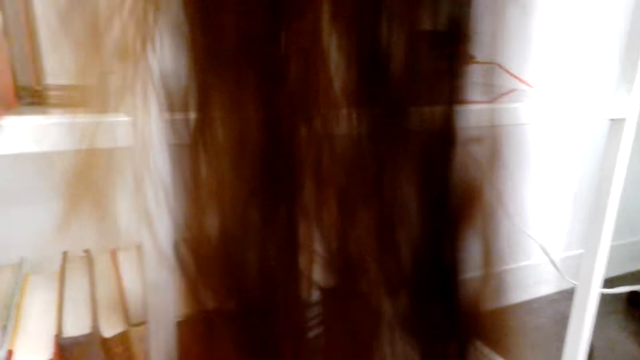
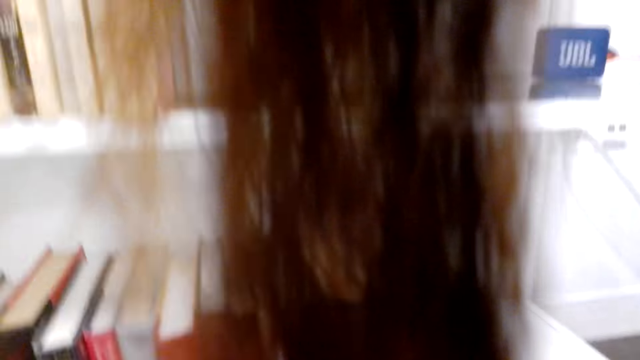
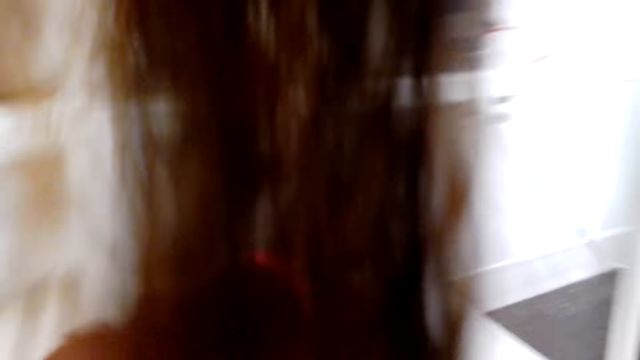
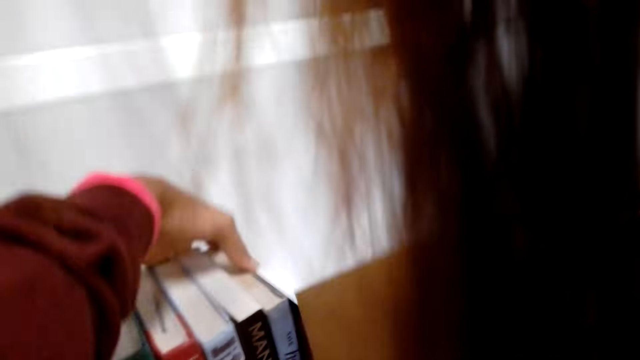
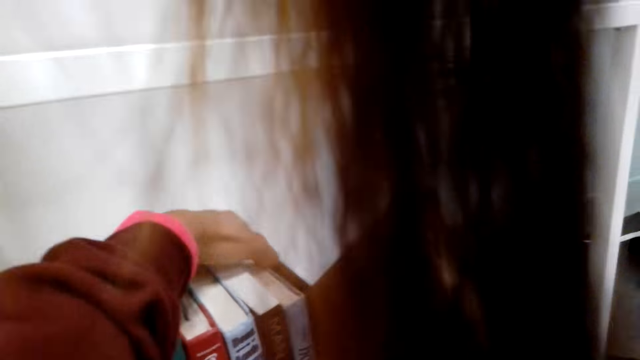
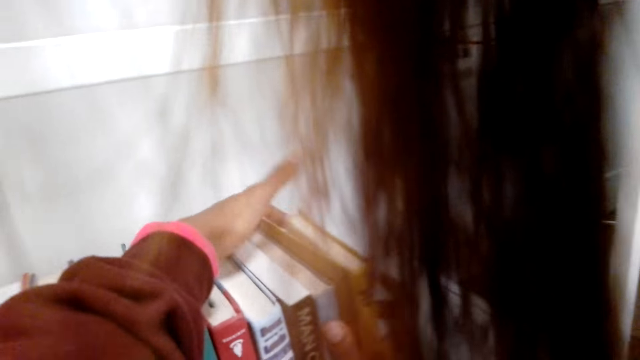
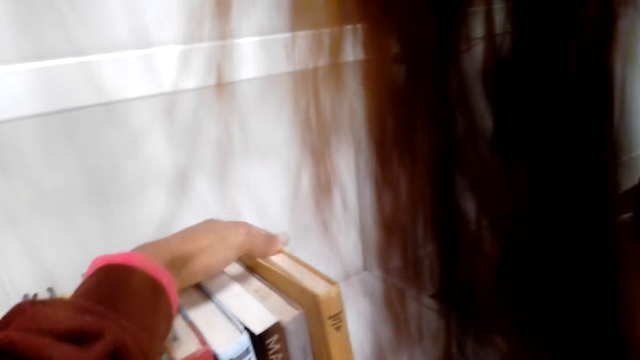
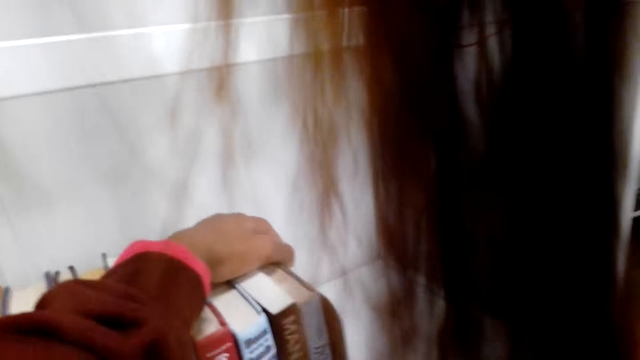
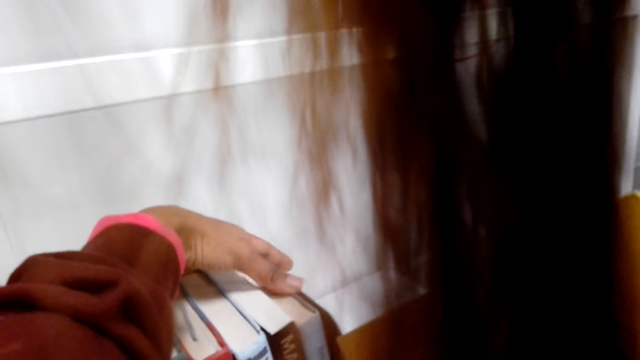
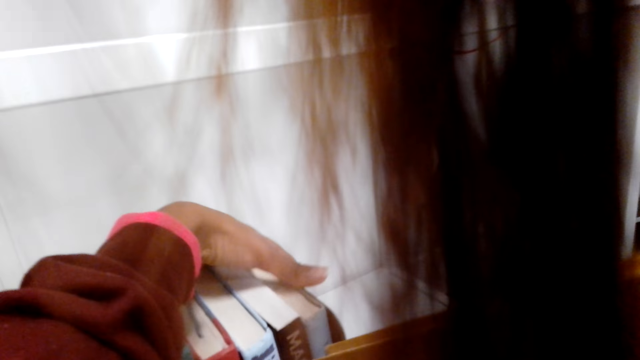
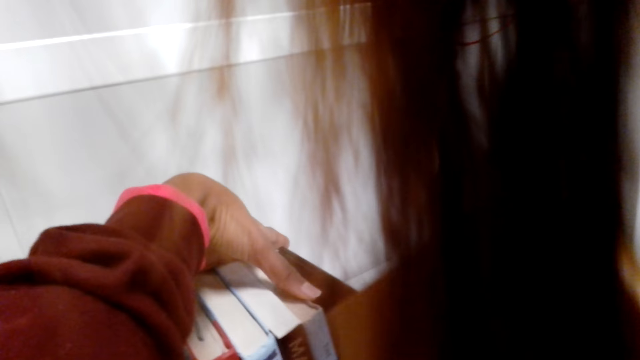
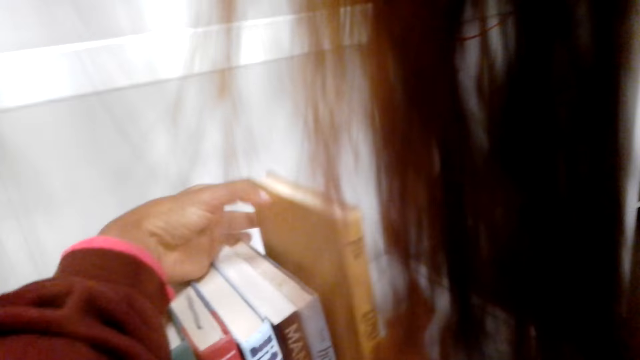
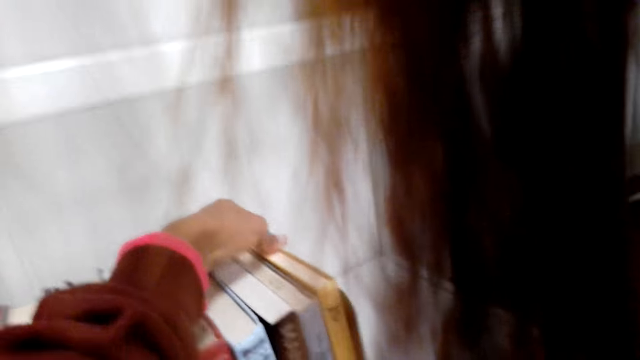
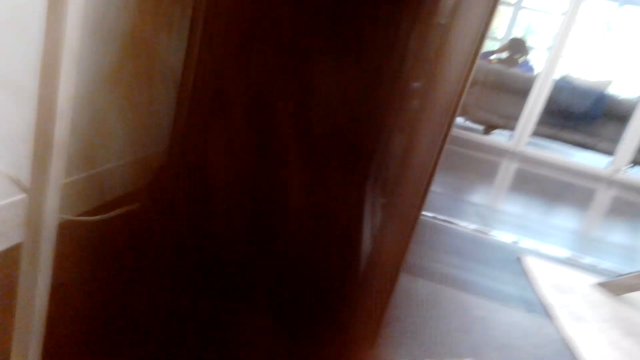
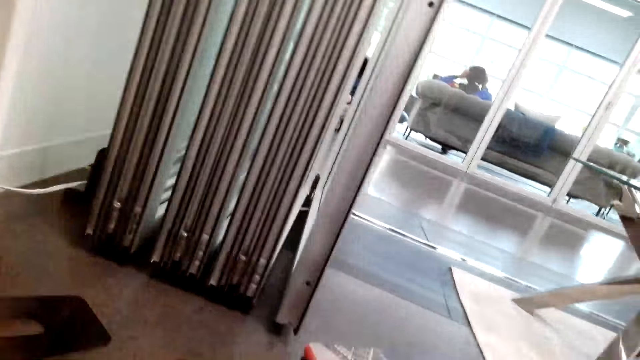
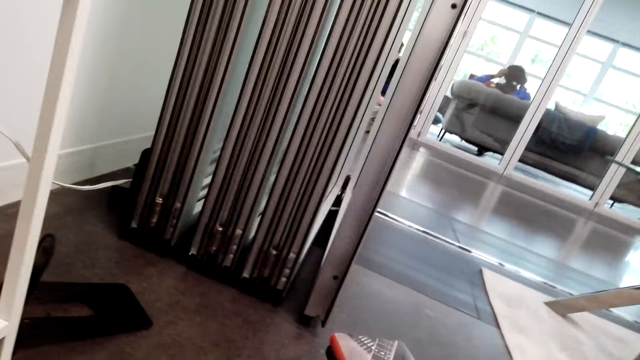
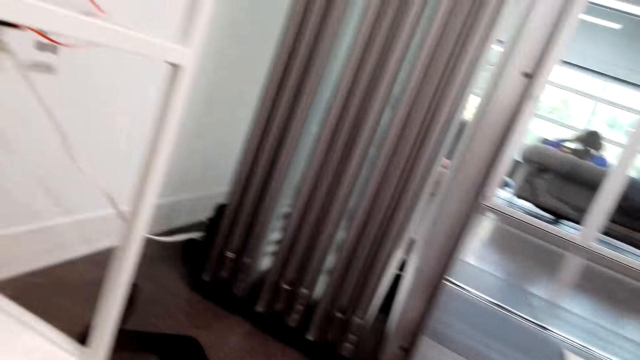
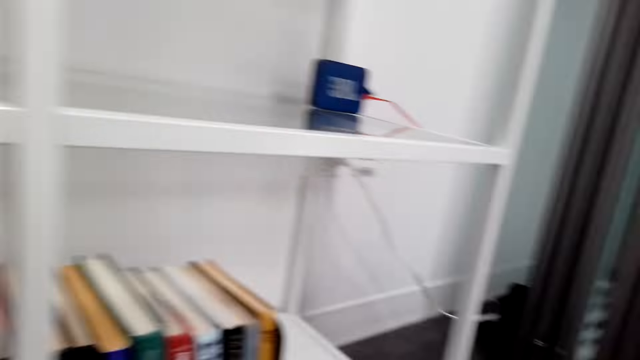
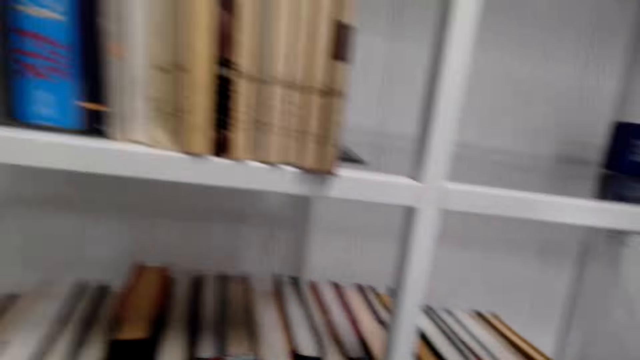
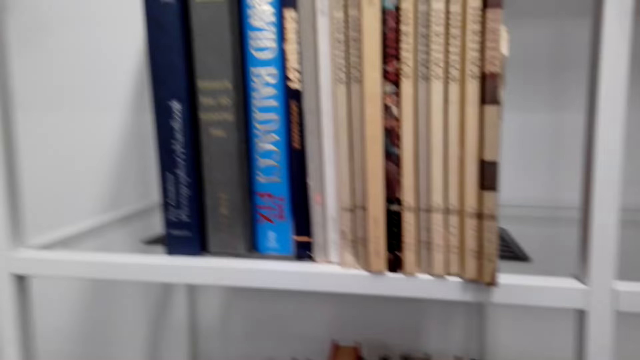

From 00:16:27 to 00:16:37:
The camera wearer arranges the book on the shelf. They move around.

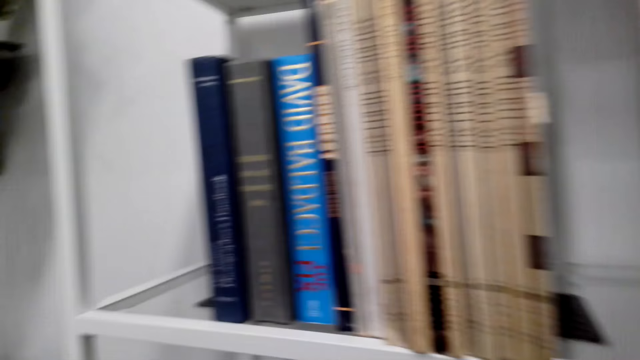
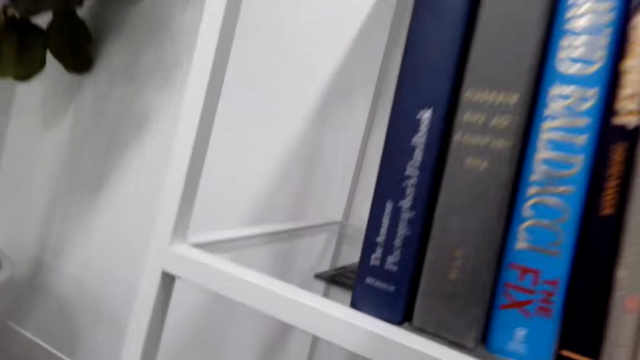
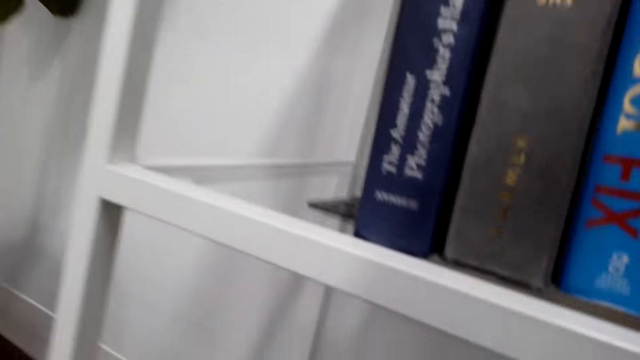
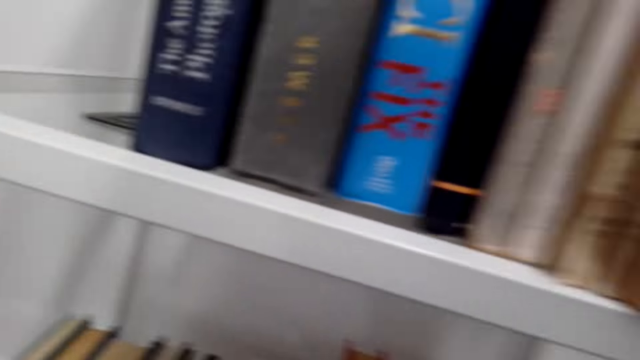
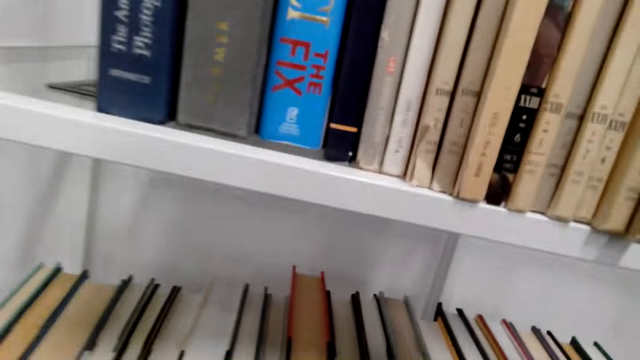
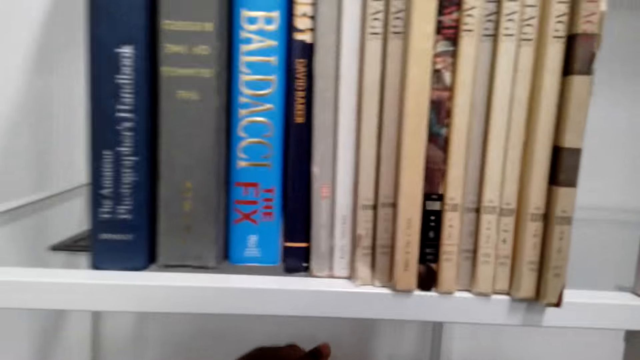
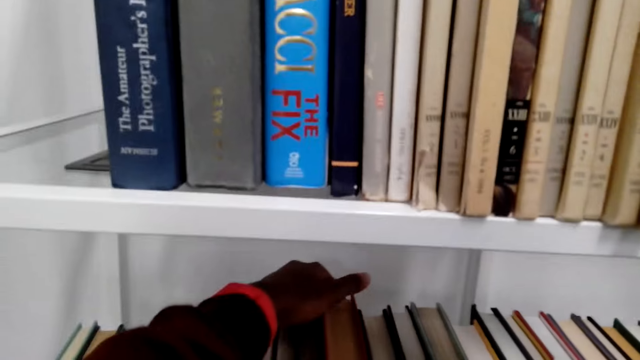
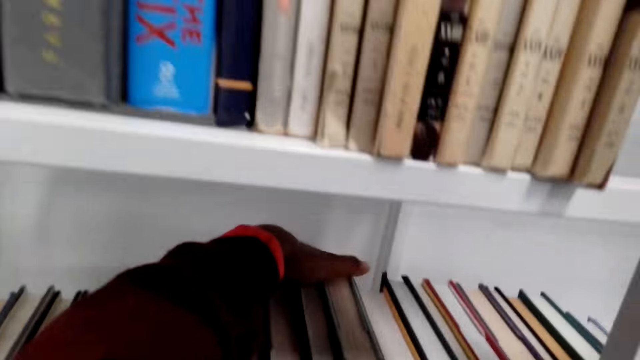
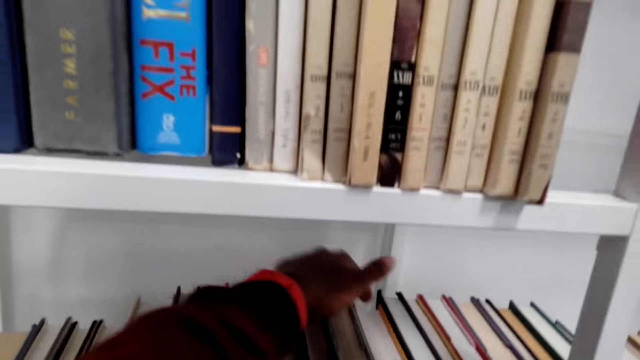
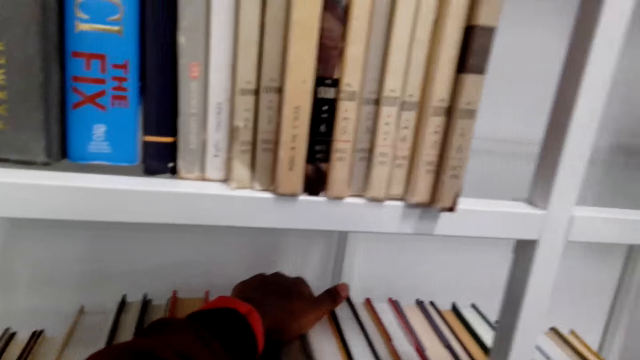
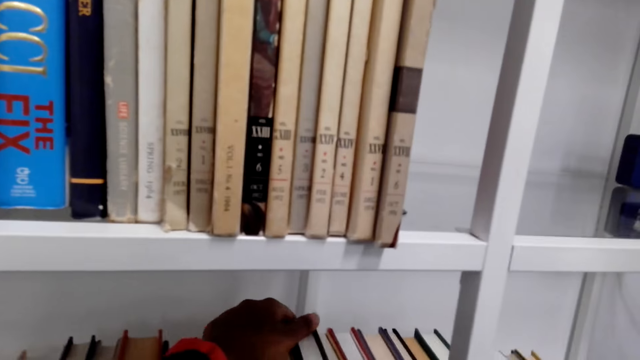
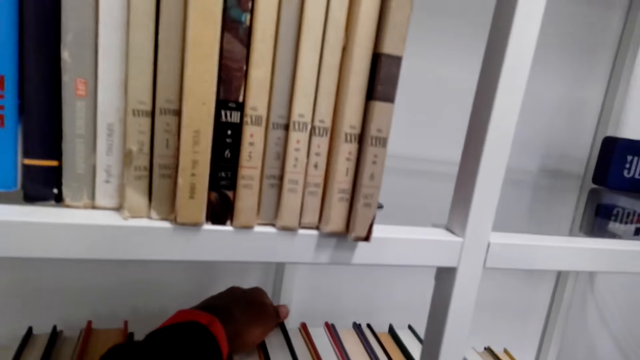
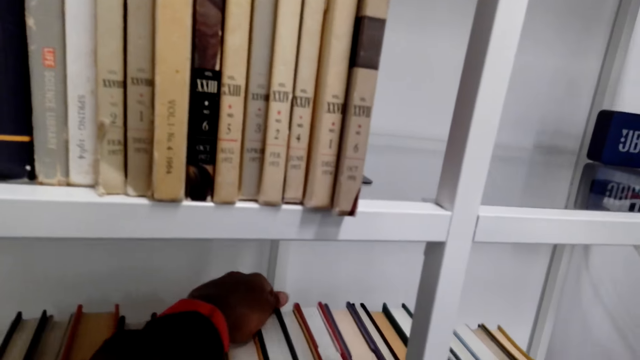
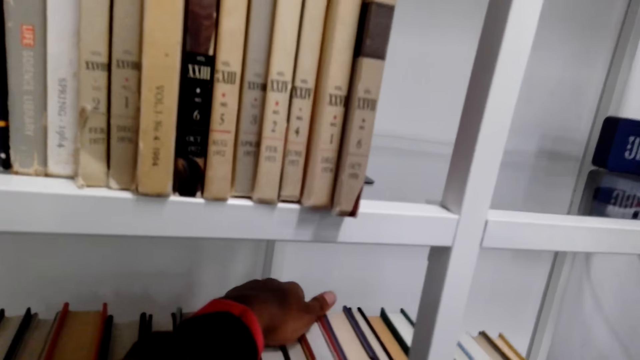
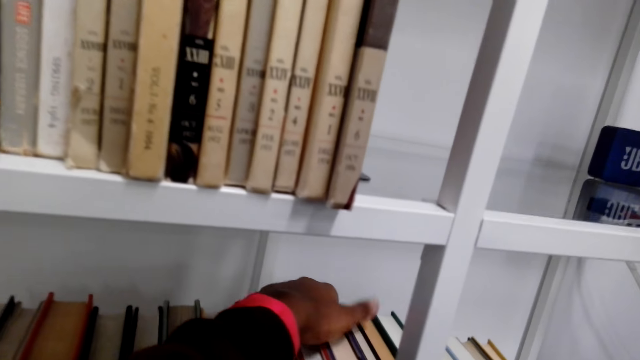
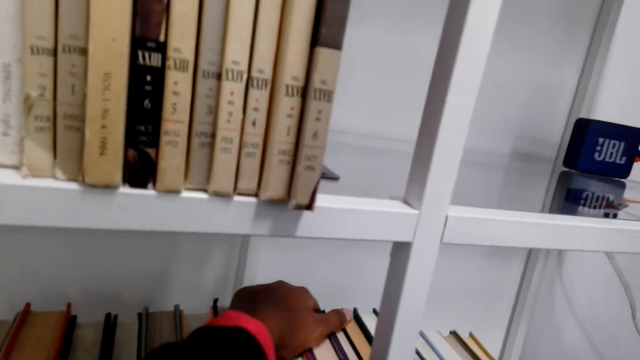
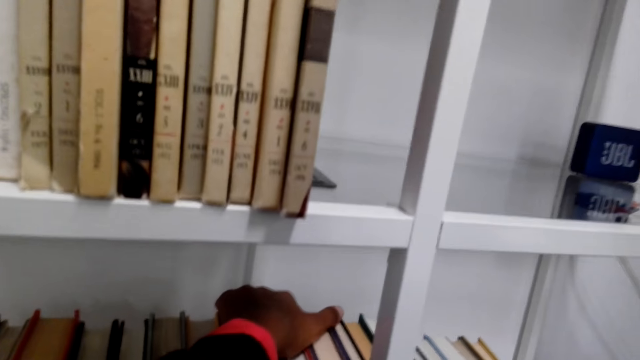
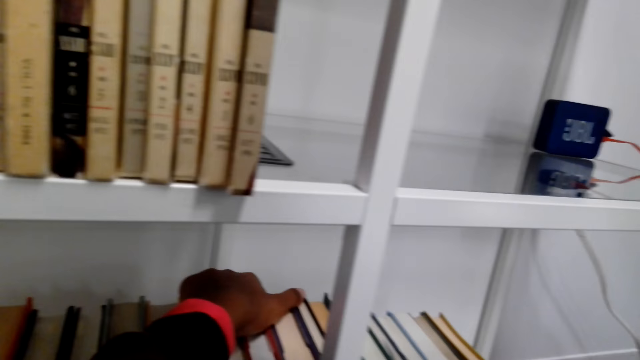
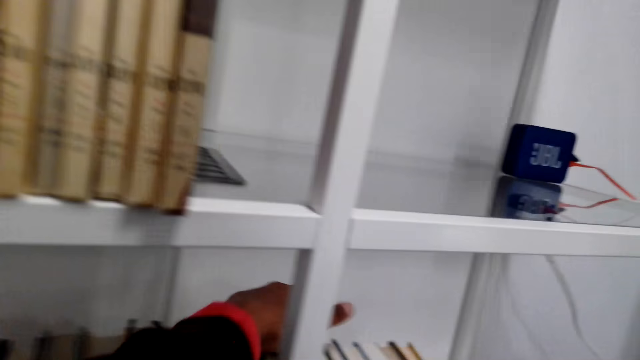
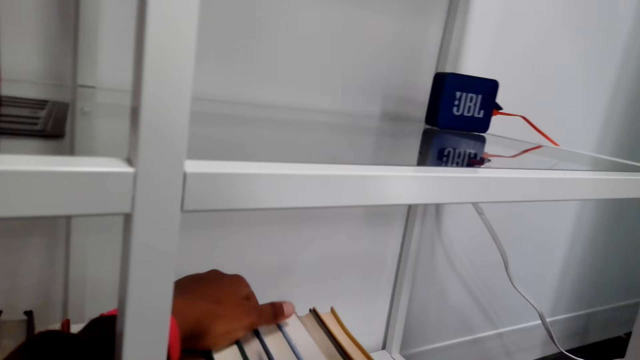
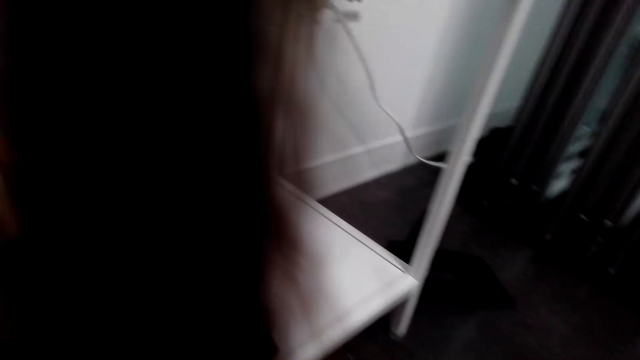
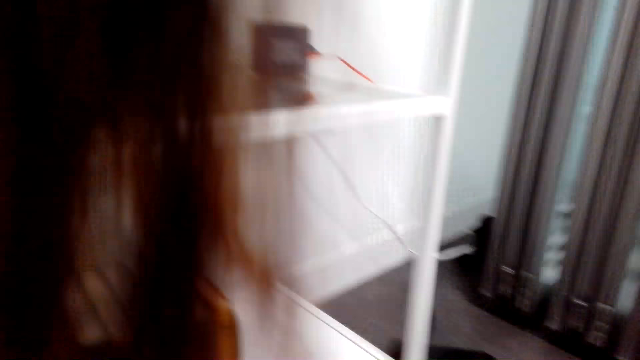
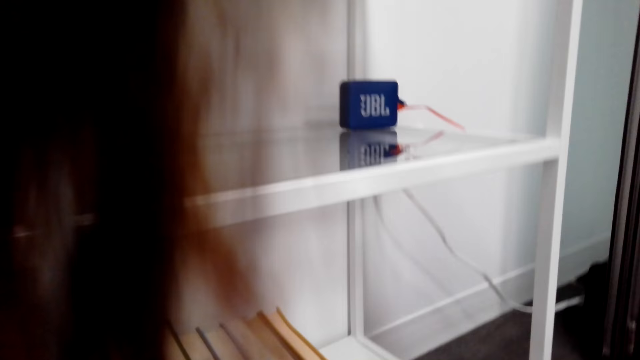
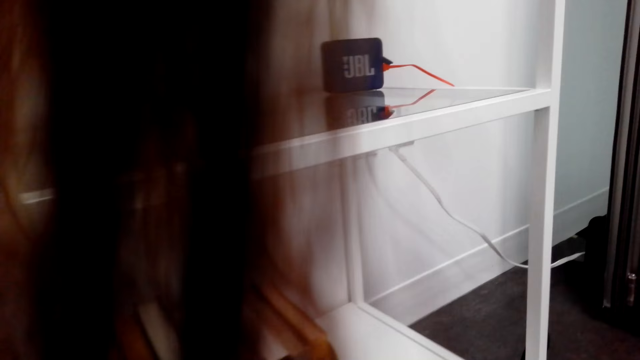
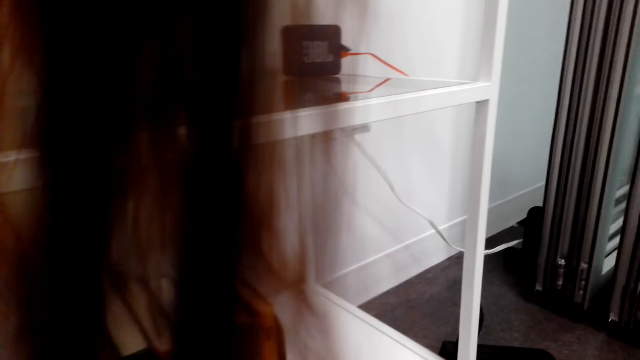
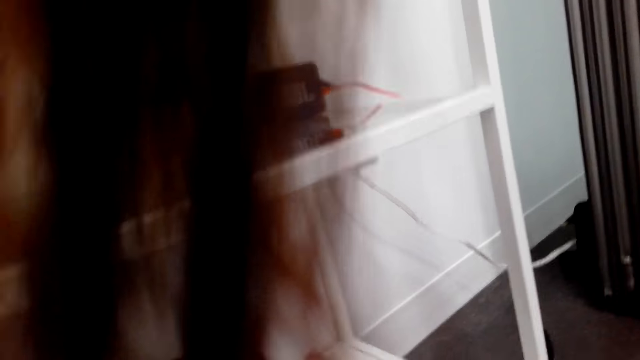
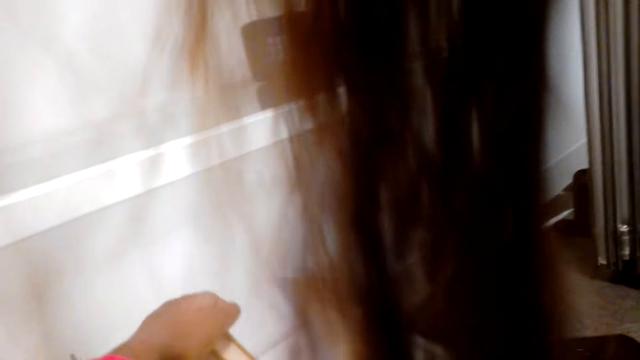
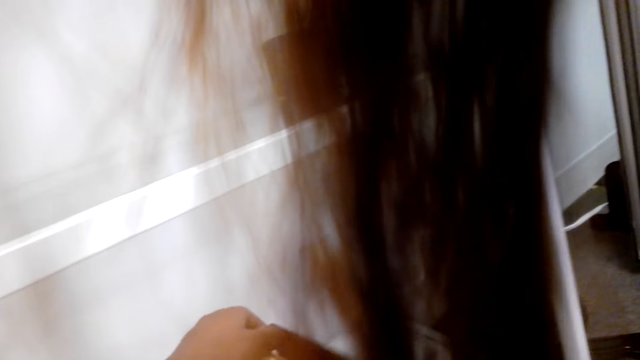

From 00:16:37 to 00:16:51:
The camera wearer looks at the books on the shelf. They hold books. They touch the book on the shelf. They take the book.
